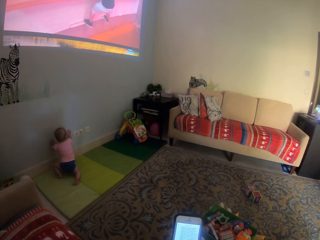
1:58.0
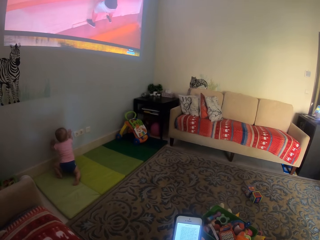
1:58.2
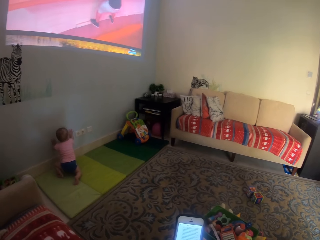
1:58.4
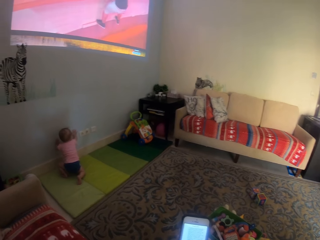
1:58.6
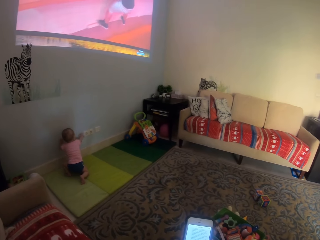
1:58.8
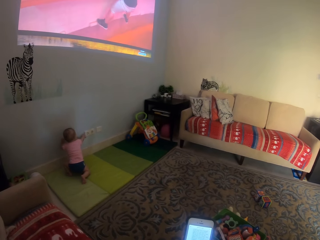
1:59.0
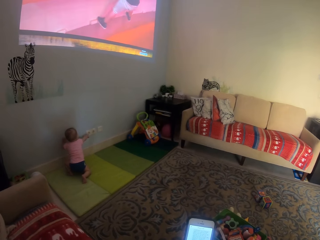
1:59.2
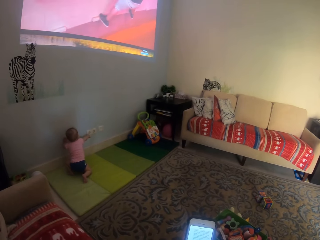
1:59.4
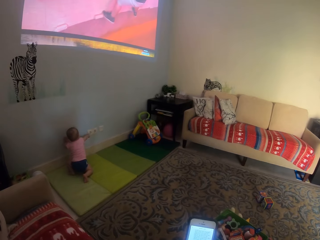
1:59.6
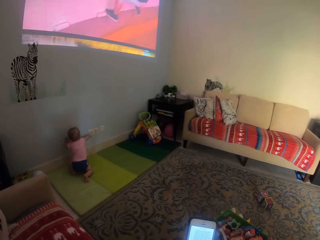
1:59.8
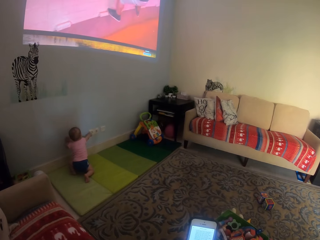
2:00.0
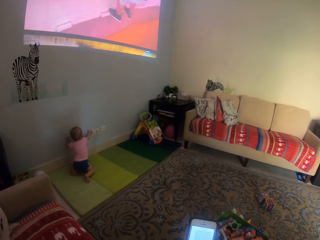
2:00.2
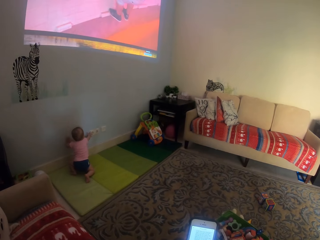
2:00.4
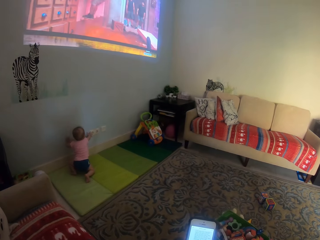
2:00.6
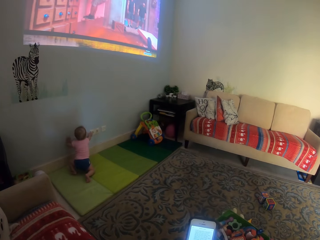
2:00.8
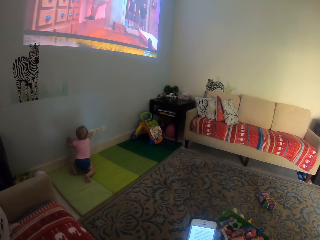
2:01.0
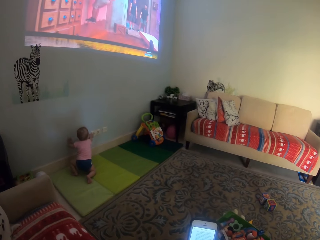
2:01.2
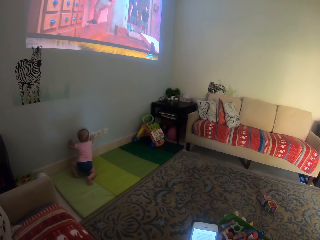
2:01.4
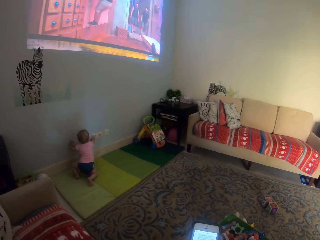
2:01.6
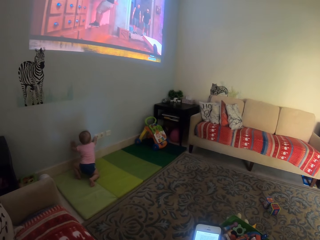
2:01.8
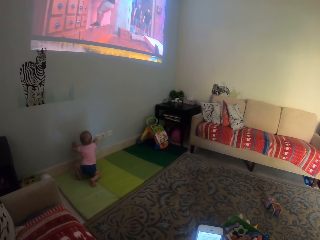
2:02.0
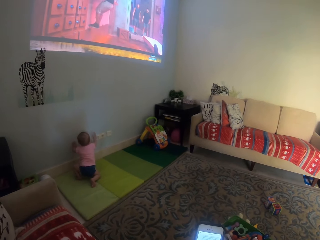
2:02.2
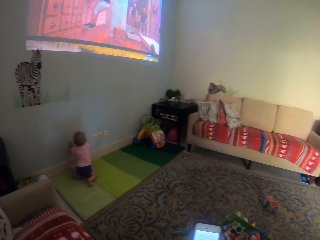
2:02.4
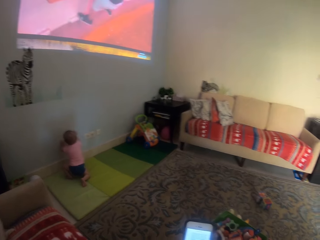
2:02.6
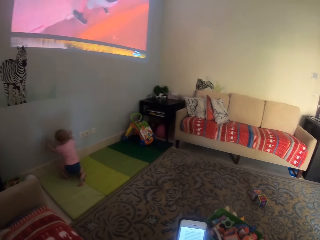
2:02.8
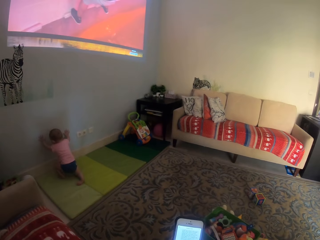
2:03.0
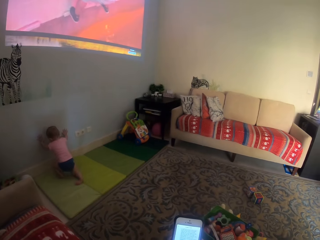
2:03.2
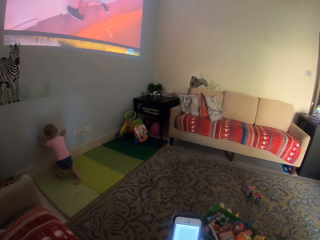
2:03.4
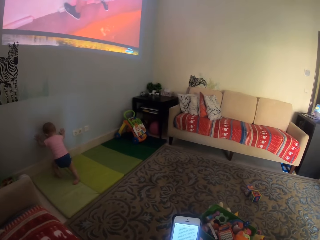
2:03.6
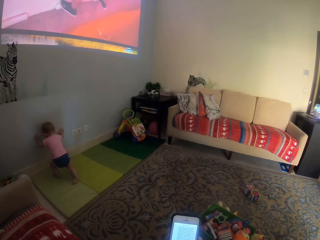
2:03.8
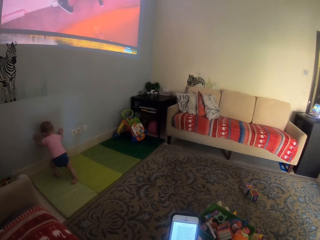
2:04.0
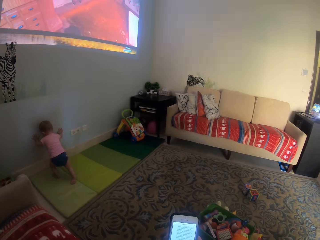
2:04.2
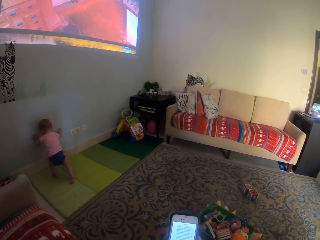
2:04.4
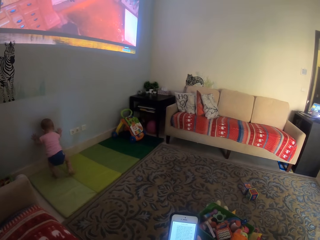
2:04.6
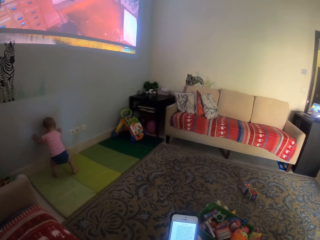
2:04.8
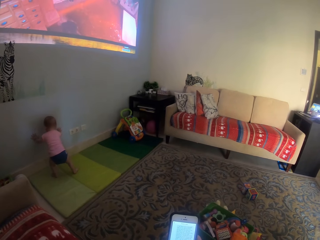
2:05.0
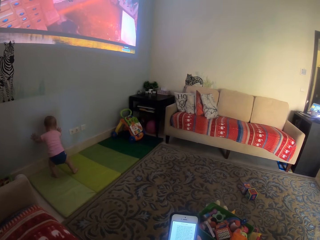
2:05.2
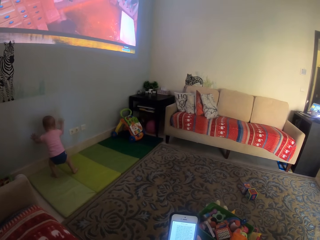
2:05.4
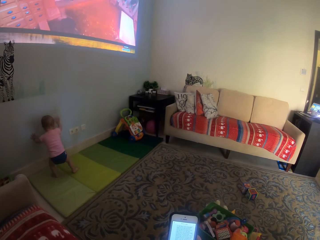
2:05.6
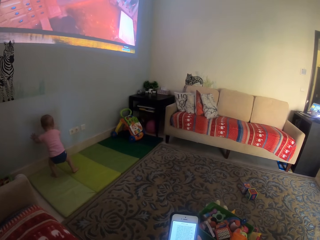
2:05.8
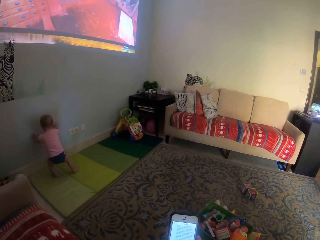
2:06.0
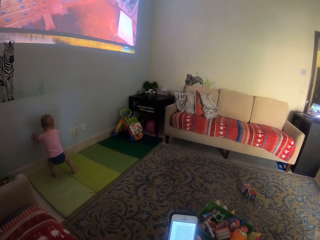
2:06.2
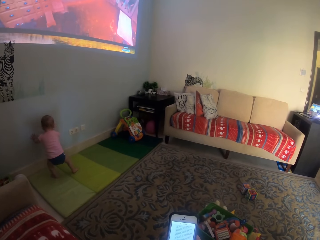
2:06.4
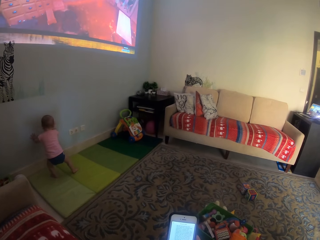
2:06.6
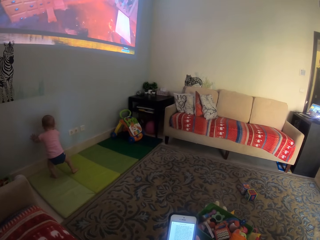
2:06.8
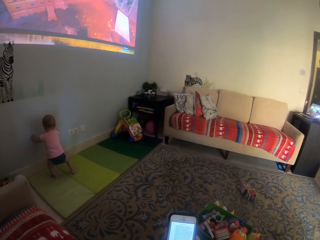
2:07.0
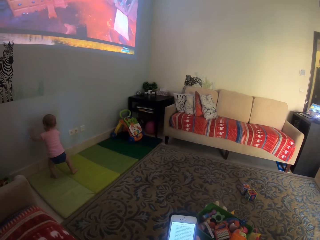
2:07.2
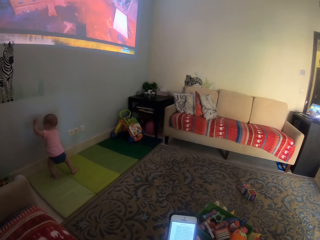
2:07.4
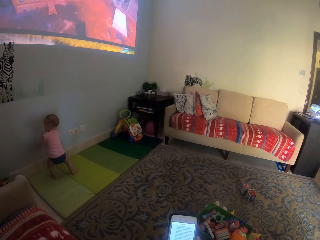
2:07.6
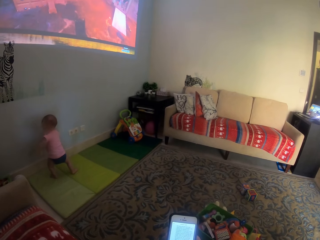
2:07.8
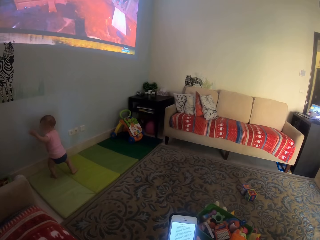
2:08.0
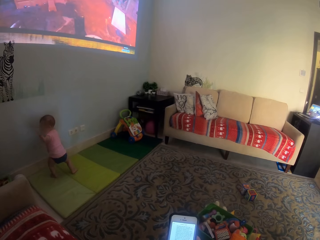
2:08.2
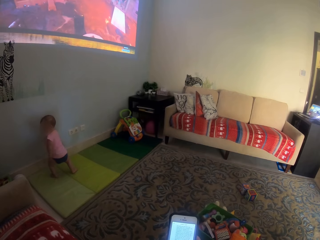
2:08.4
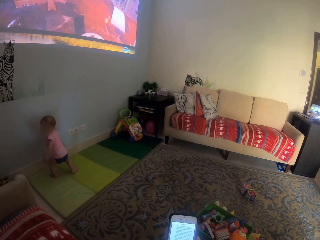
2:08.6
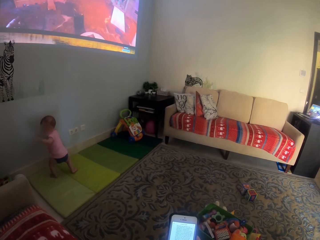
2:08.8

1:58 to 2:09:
The camera wearer operates the phone. A child touches the switch. The camera wearer converses. The child moves the leg and moves the hand.

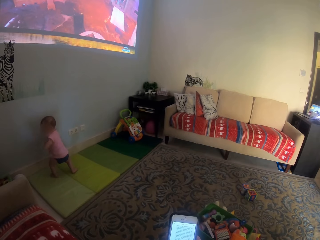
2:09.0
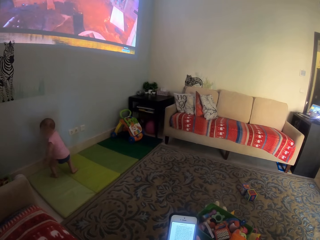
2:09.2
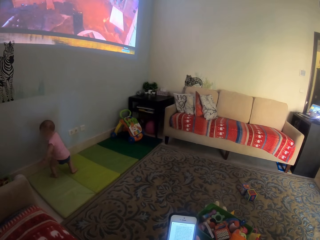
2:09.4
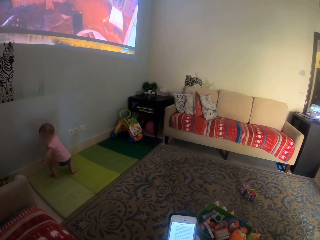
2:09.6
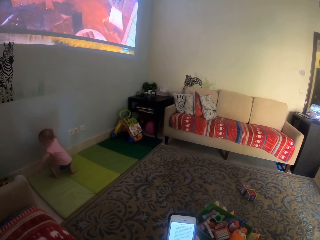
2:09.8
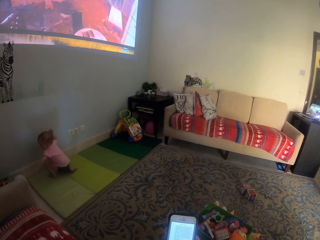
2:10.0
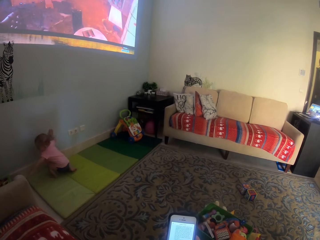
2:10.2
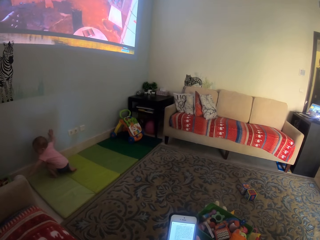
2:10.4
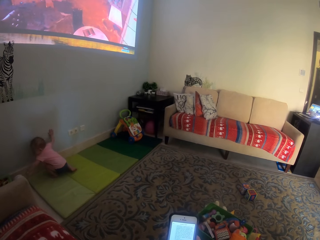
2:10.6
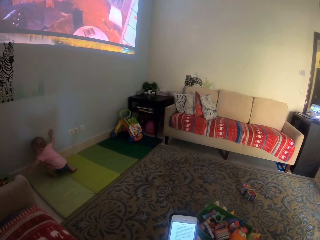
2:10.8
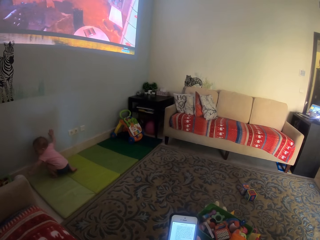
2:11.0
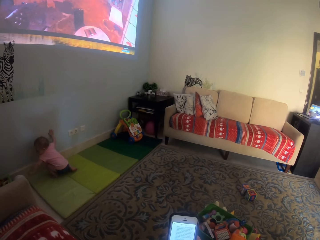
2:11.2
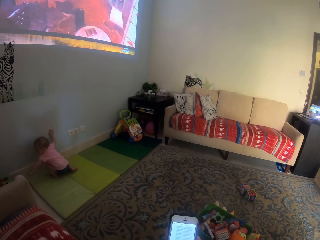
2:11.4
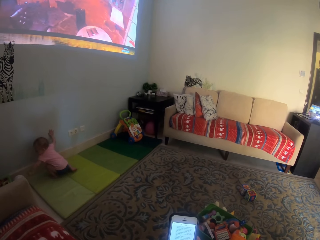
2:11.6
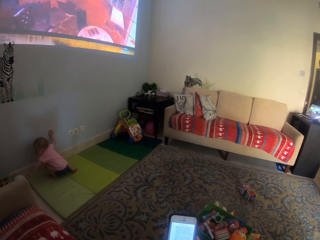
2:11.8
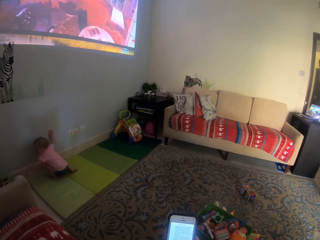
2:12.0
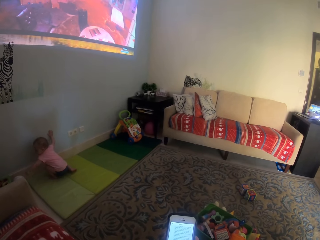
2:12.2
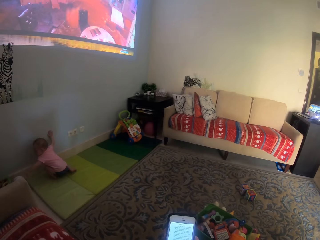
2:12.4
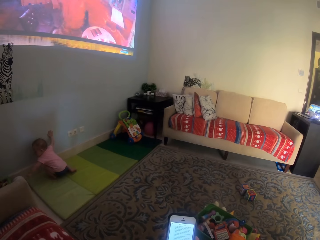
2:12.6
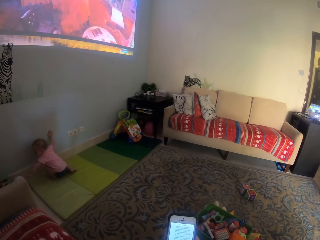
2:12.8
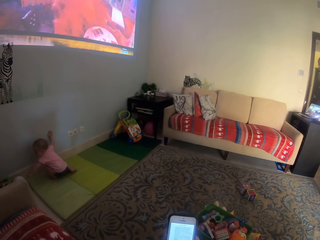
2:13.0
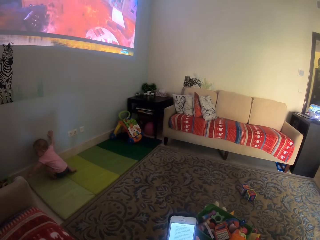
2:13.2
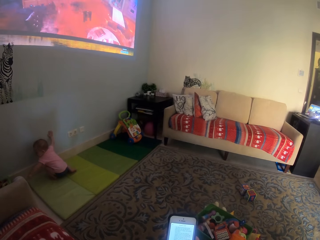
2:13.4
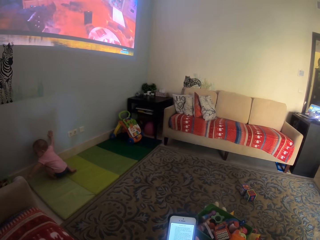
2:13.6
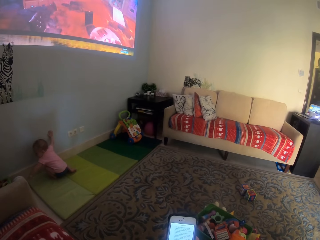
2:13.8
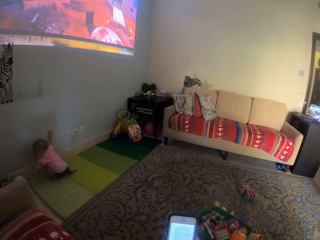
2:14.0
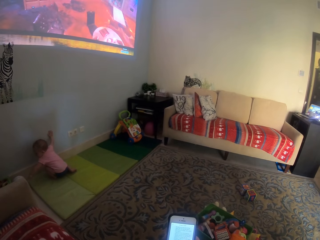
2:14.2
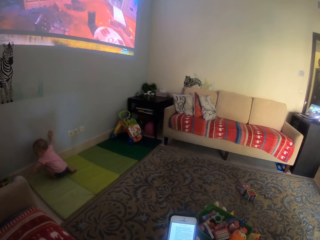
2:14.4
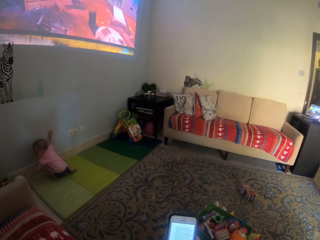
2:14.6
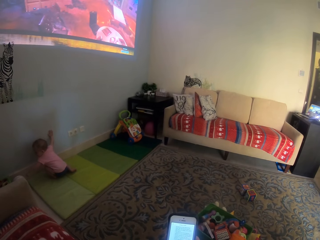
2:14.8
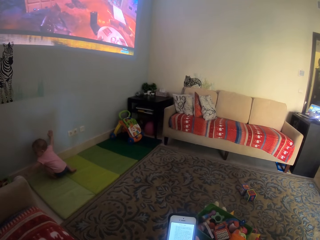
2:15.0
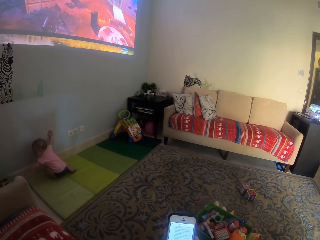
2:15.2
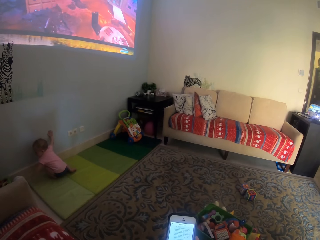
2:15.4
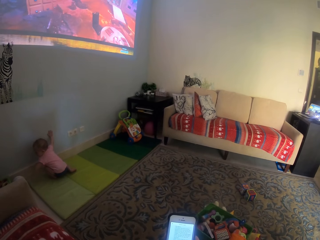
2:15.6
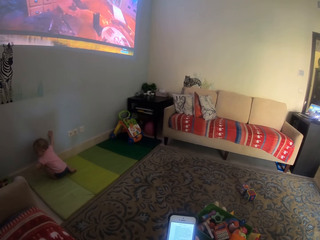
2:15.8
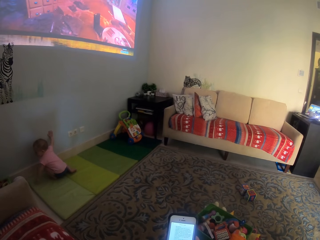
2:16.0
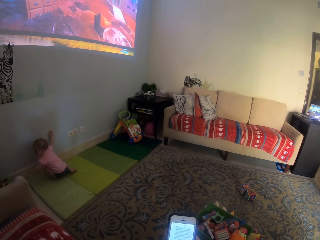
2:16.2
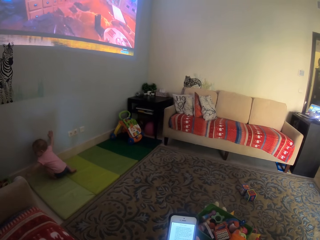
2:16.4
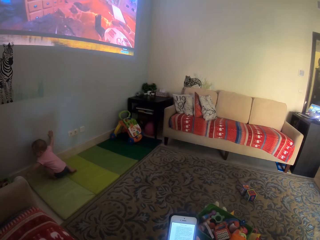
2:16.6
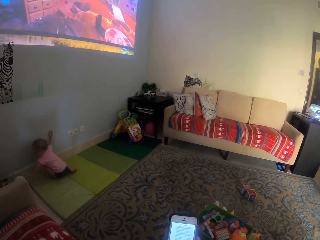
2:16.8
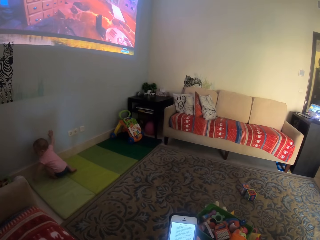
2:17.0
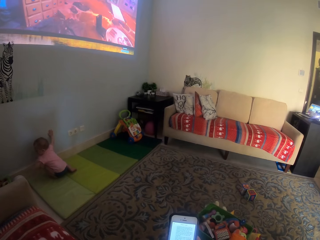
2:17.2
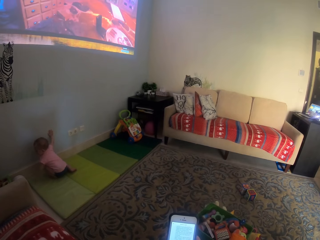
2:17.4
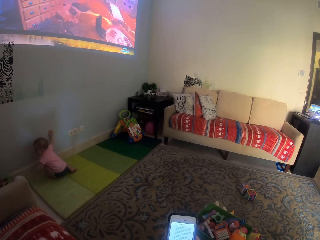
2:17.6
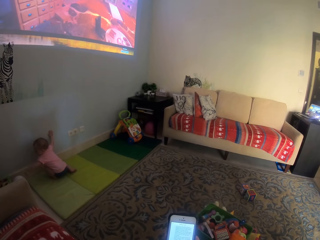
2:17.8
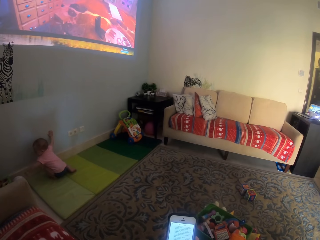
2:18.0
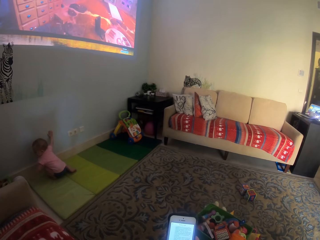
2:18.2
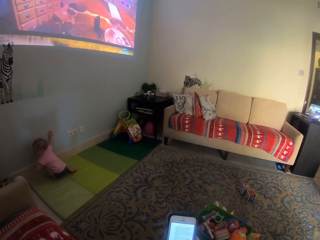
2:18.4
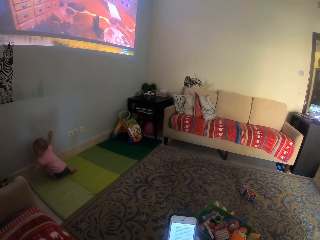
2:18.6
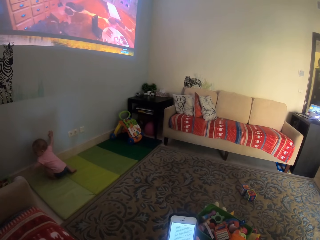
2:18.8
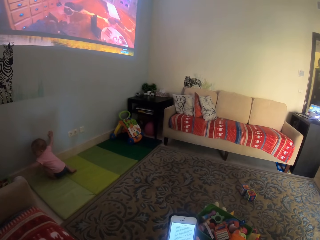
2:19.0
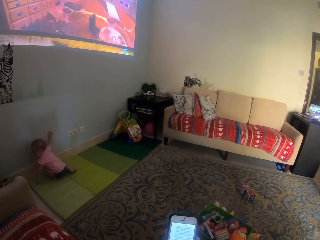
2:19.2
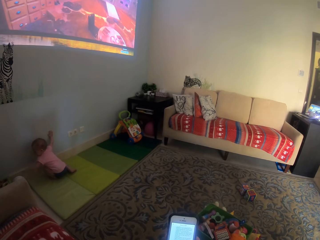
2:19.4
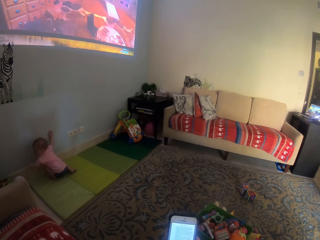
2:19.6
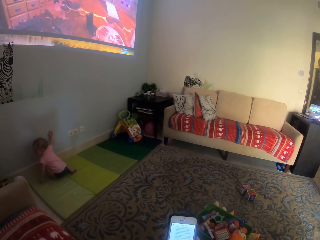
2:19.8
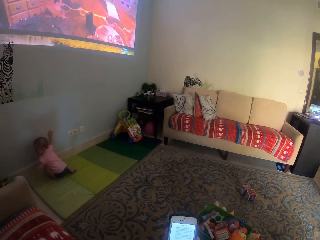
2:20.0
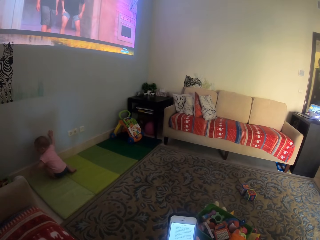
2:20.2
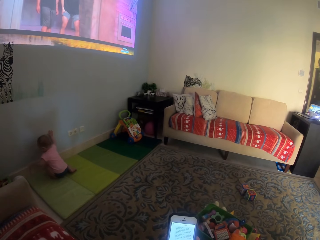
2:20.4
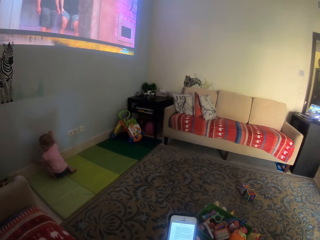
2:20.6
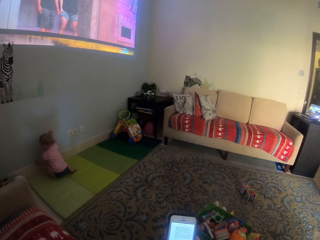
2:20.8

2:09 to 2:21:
A child kneels. The camera wearer operates the phone. The child moves the hand. The camera wearer operates the phone.
